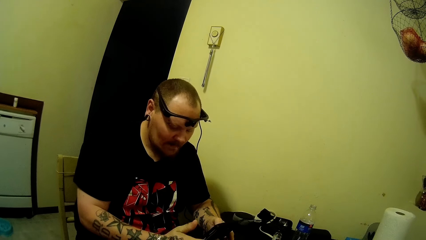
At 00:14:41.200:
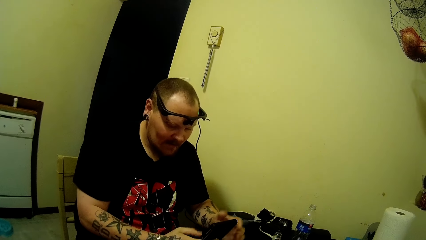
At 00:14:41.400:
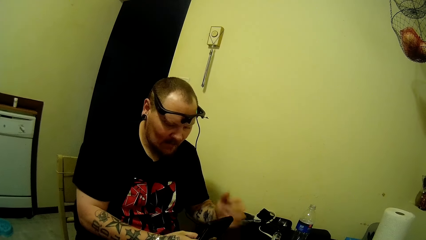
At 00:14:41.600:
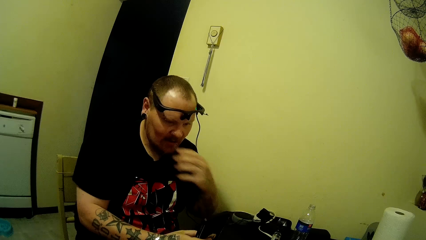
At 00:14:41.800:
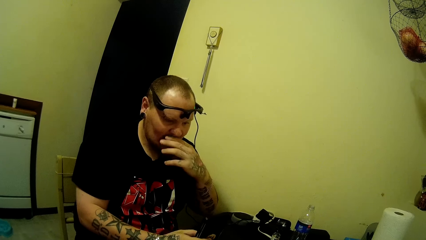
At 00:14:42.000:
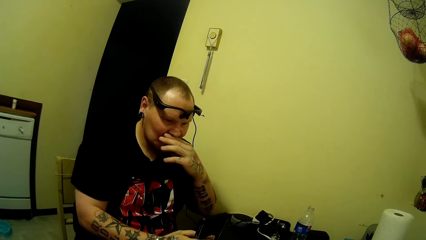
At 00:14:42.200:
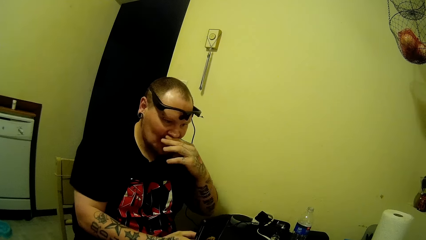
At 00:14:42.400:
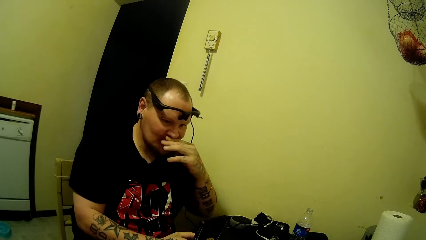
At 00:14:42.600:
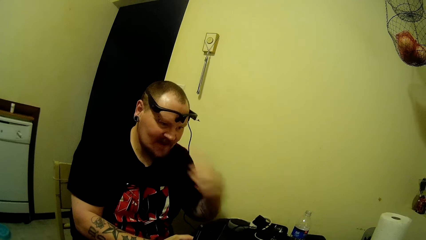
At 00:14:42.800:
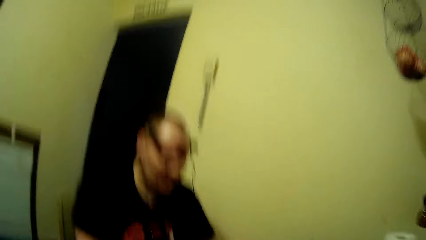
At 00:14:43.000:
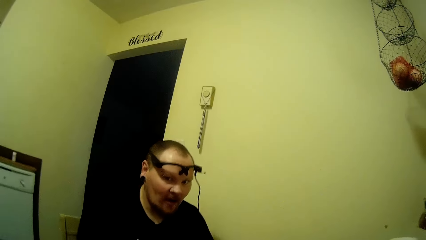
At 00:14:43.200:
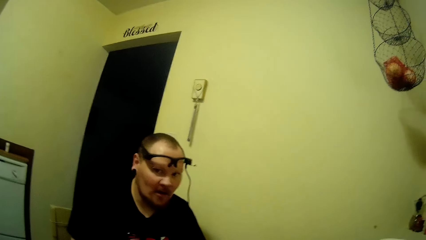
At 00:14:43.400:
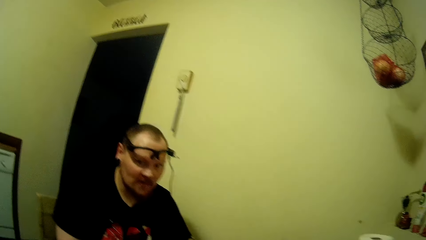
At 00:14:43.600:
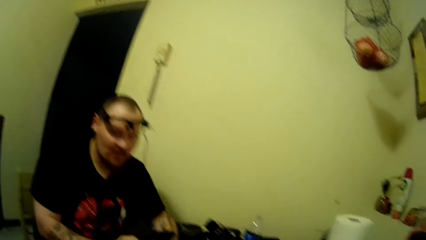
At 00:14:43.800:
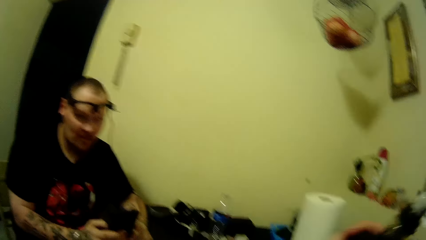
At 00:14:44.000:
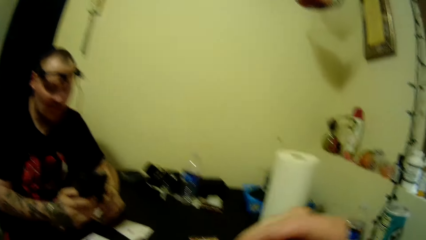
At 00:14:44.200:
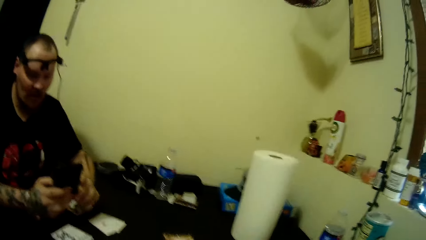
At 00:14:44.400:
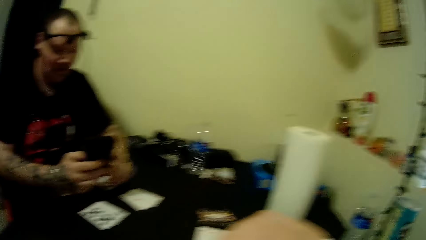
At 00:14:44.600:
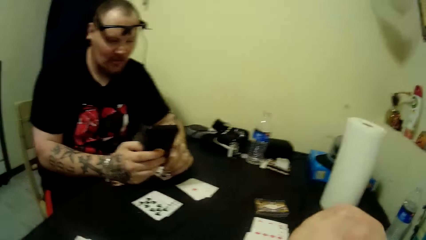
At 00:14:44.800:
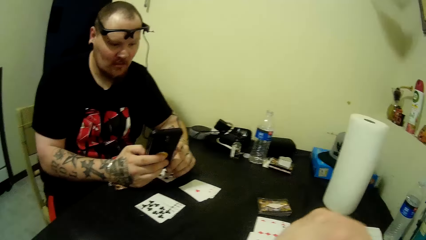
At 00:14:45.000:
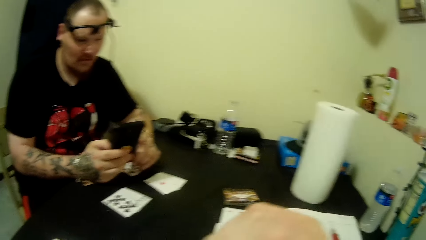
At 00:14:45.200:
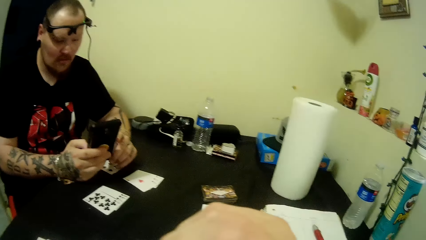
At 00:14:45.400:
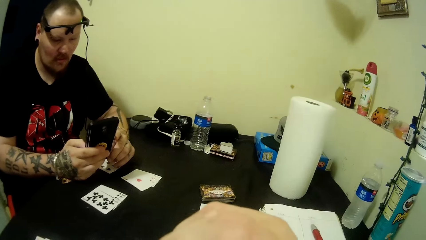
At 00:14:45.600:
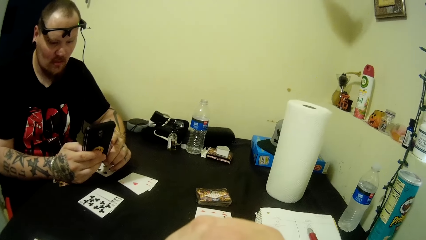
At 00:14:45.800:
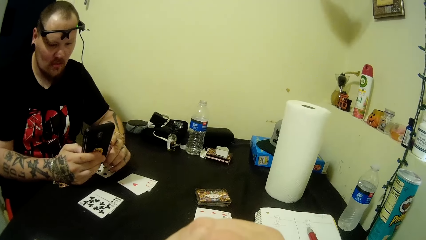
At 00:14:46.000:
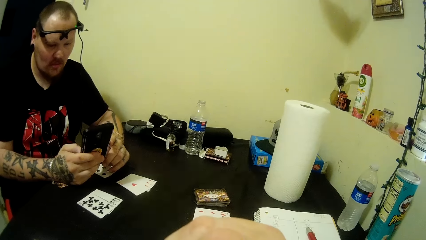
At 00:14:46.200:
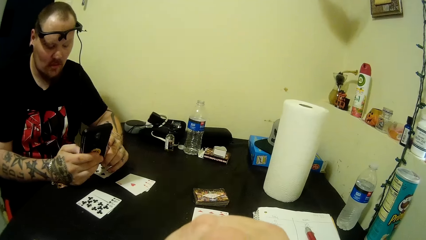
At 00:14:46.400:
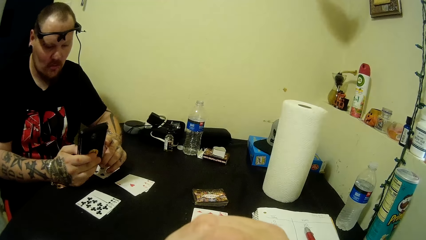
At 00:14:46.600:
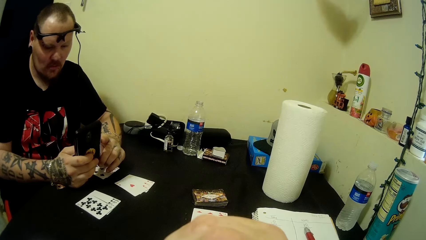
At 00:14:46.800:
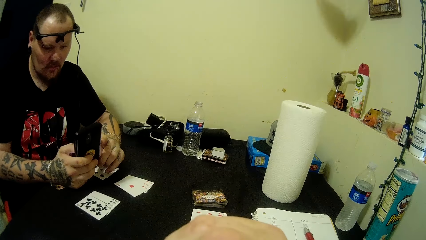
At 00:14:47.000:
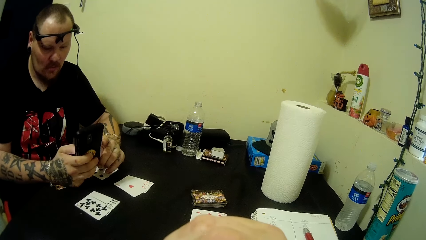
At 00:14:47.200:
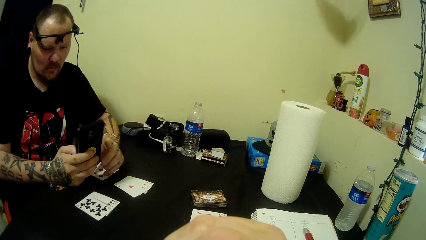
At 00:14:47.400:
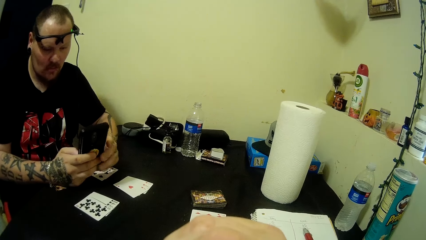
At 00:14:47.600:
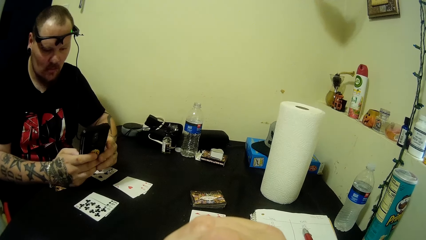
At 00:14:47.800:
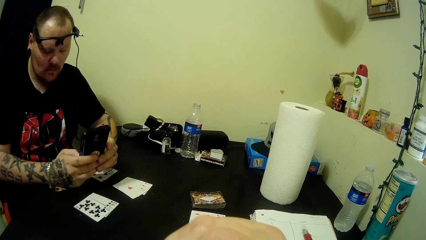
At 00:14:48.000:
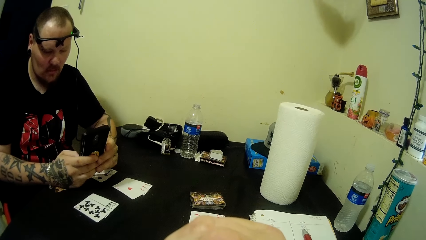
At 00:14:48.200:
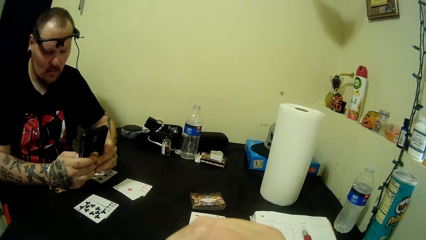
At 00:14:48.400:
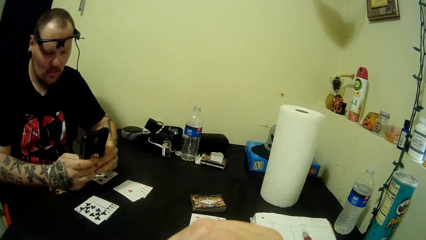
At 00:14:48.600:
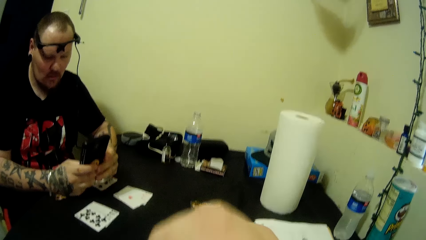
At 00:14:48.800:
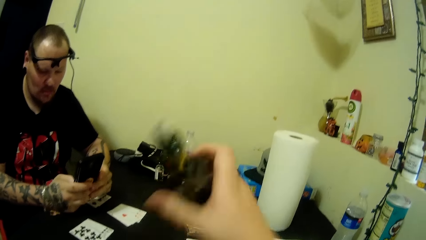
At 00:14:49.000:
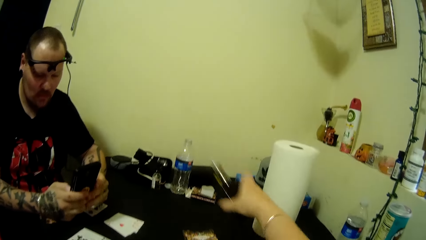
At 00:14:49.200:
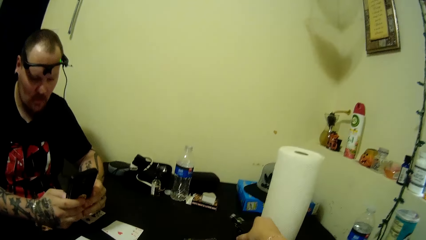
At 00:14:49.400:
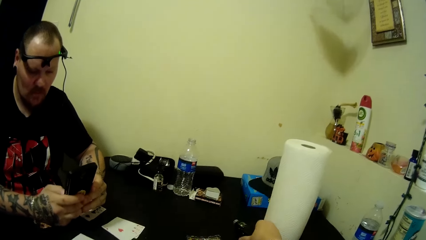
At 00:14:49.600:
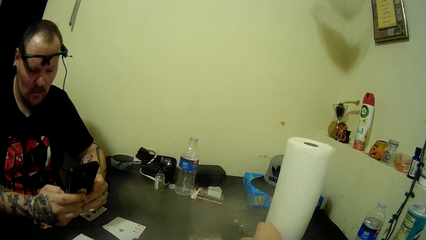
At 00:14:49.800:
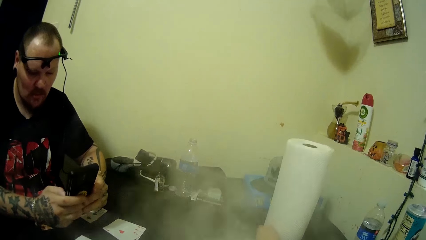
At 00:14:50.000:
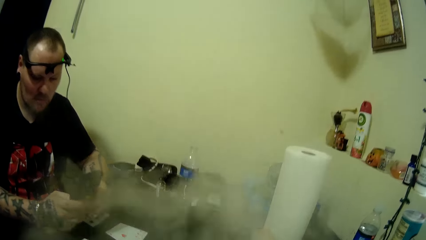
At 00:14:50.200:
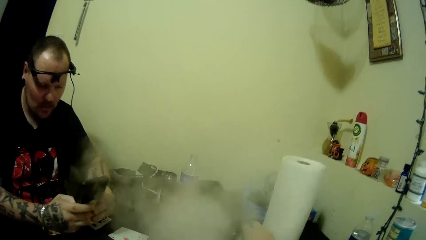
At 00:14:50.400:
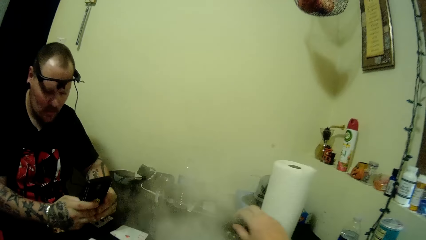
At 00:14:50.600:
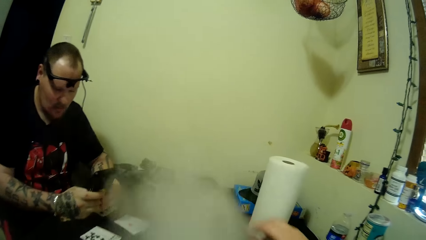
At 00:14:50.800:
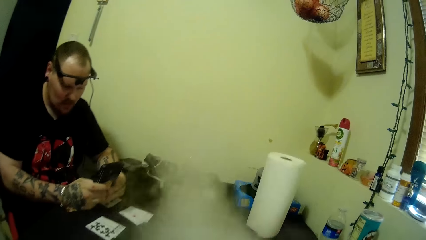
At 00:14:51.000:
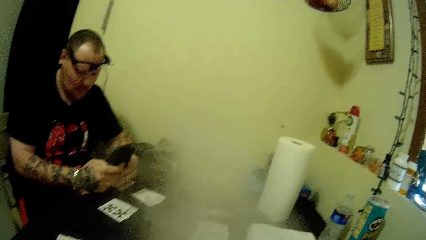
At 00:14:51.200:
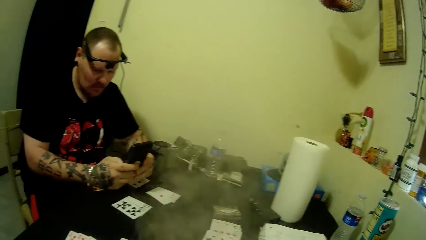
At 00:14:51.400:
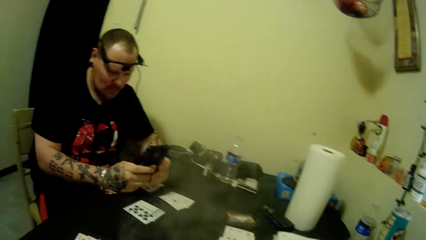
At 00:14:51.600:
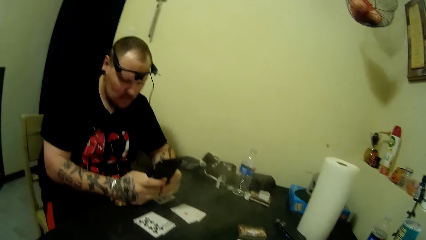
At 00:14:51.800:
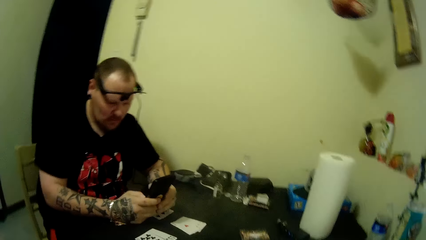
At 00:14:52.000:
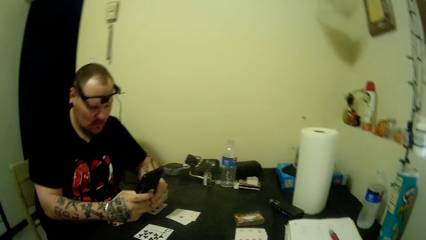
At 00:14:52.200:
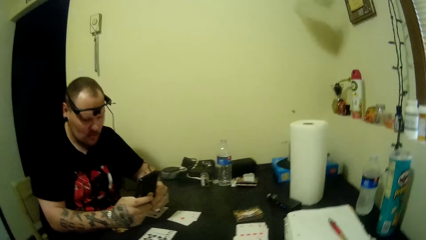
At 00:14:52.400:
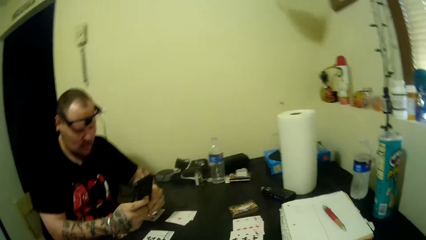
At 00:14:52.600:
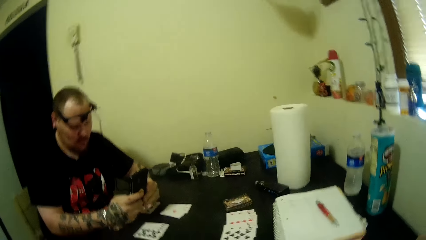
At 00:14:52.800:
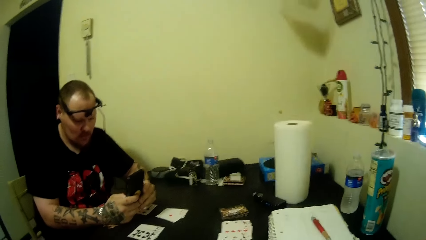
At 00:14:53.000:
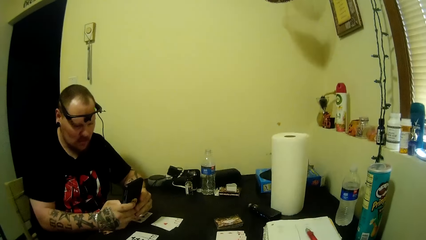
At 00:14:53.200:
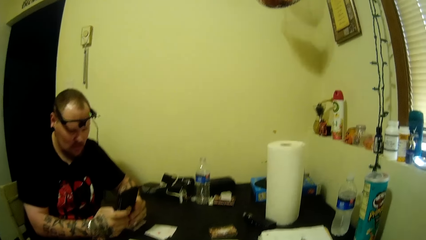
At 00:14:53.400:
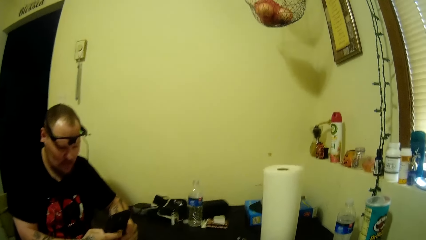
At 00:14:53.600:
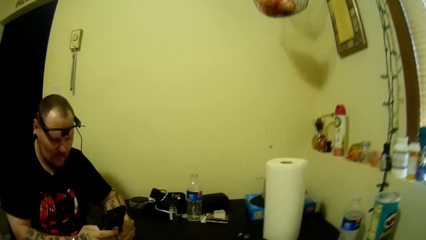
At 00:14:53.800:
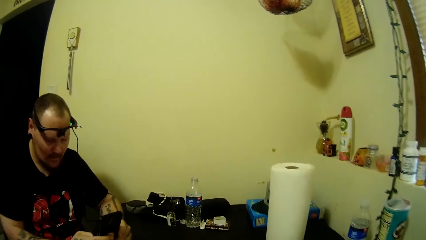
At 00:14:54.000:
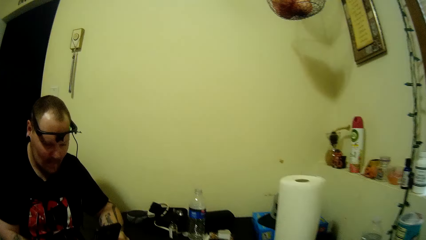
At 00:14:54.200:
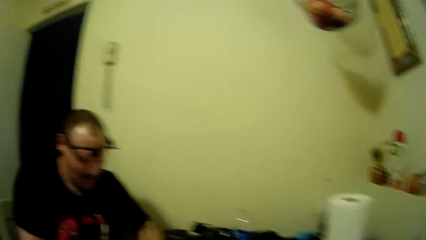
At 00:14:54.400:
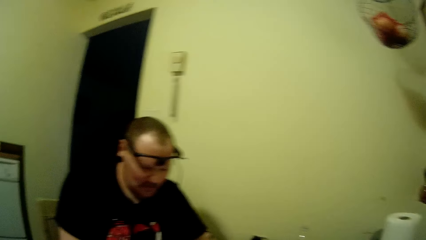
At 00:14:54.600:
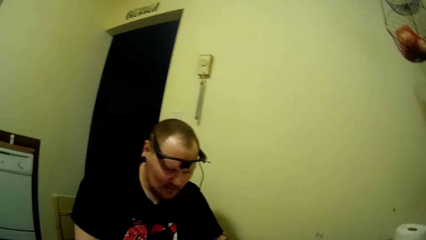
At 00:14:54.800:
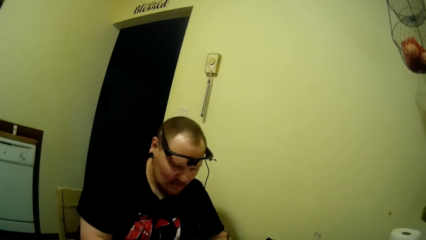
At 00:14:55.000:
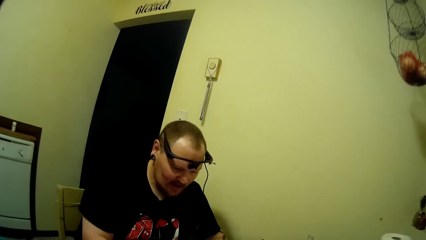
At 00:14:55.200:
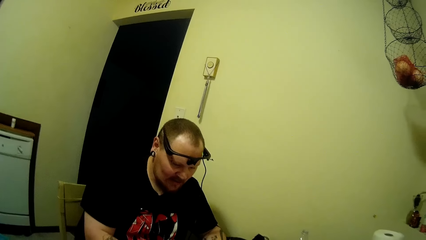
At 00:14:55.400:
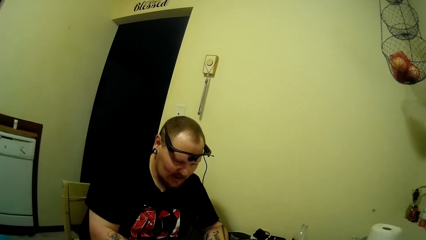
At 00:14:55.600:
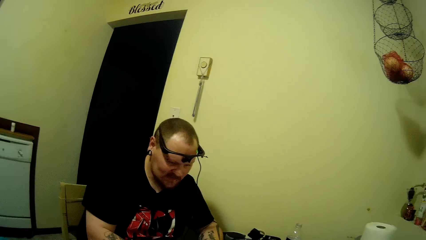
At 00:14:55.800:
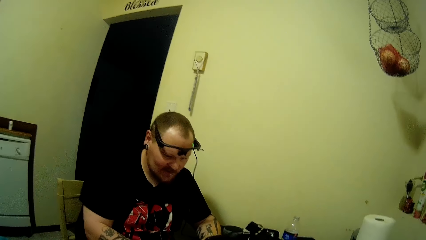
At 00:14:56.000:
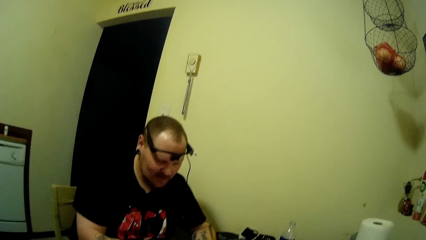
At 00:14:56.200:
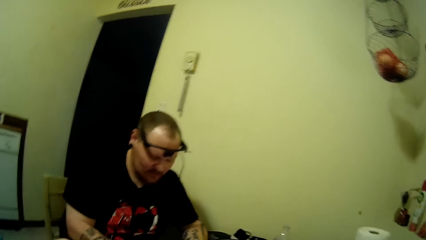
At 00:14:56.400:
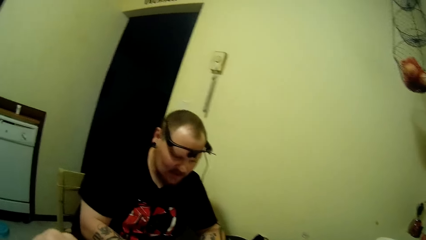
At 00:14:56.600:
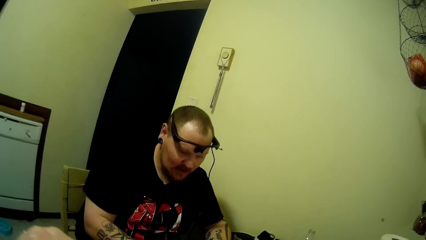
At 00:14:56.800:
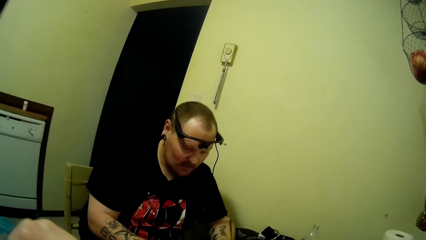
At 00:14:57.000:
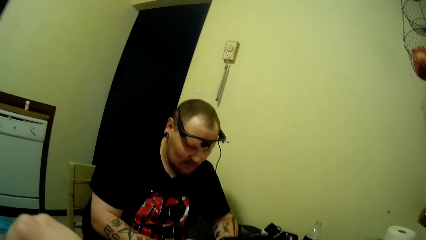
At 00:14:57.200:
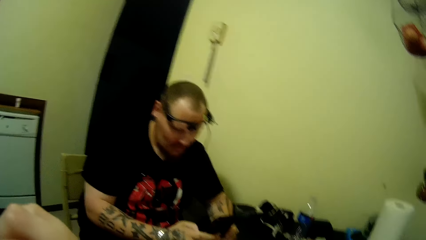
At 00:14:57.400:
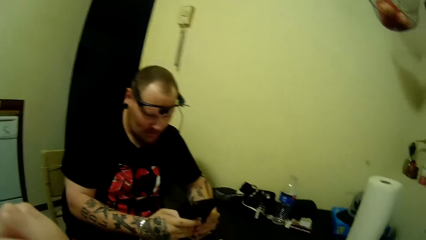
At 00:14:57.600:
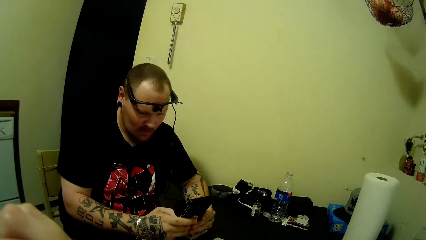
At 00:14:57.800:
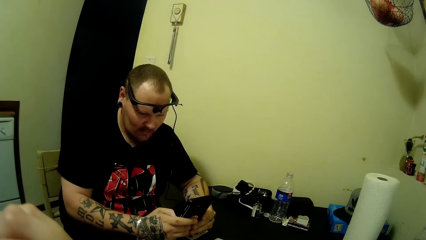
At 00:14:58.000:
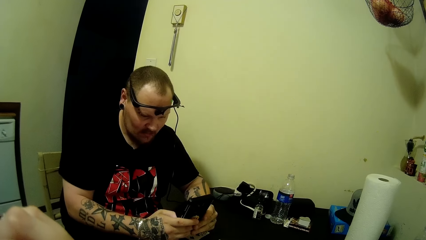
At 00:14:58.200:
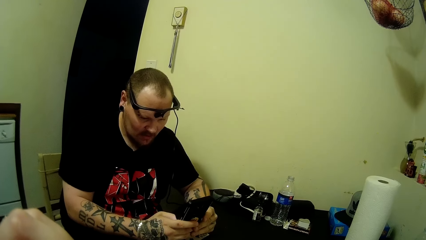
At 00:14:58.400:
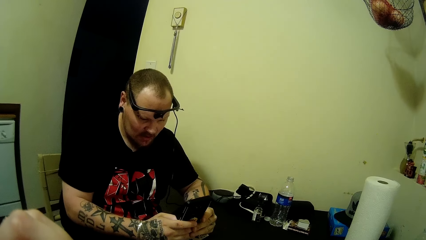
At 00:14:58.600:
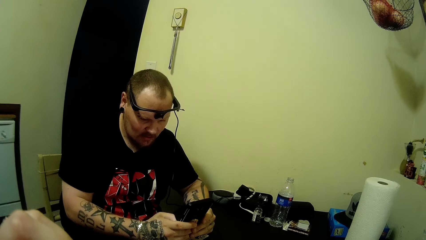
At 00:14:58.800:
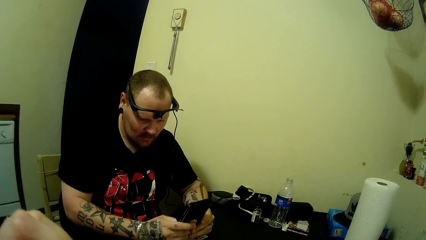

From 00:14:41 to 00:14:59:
The camera wearer interacts with a man. They drop the smoke pipe on the table. They talk with the man.
